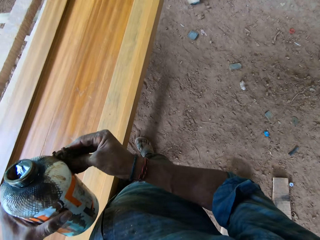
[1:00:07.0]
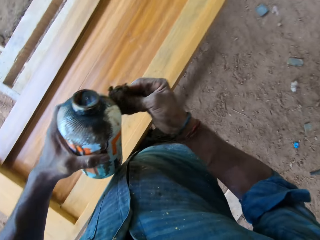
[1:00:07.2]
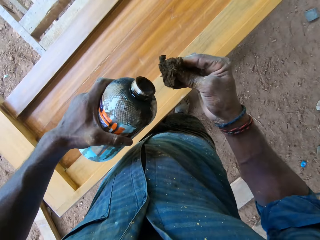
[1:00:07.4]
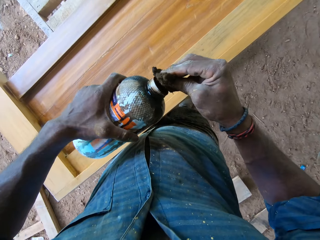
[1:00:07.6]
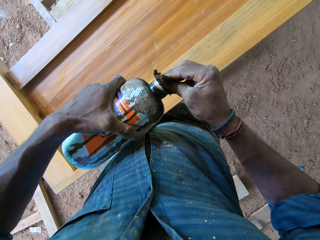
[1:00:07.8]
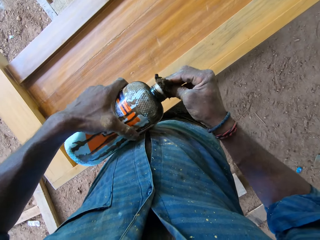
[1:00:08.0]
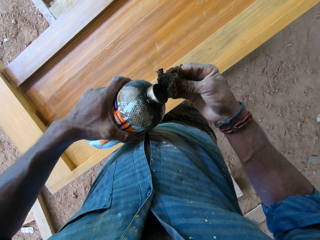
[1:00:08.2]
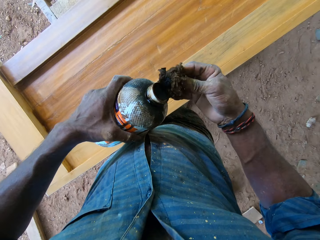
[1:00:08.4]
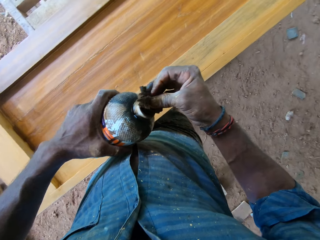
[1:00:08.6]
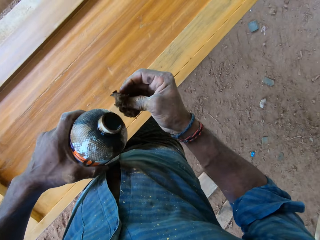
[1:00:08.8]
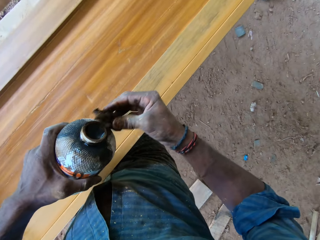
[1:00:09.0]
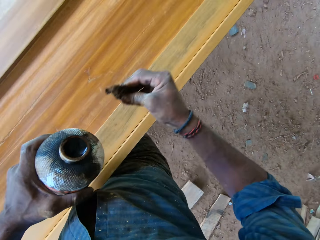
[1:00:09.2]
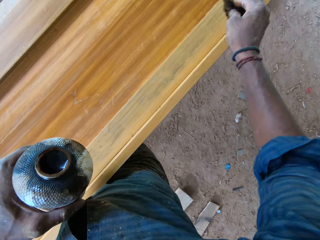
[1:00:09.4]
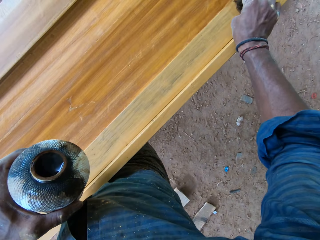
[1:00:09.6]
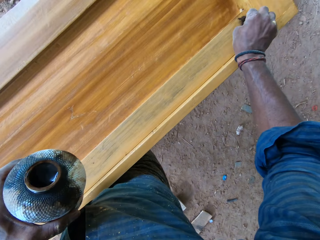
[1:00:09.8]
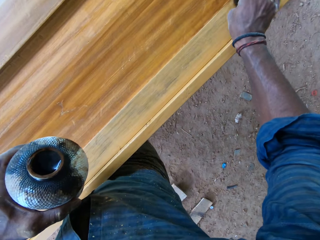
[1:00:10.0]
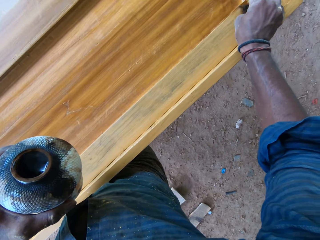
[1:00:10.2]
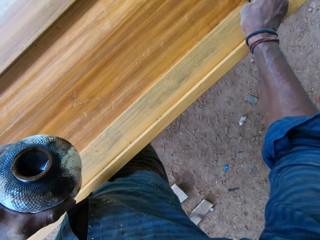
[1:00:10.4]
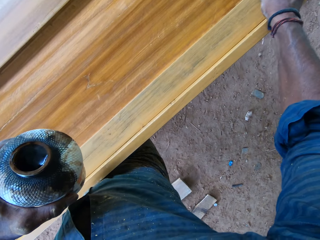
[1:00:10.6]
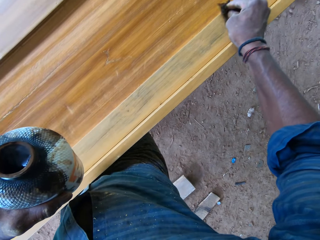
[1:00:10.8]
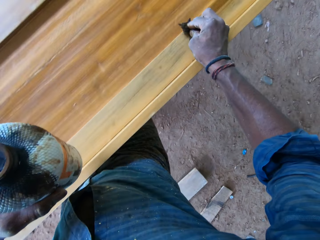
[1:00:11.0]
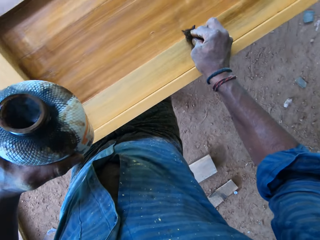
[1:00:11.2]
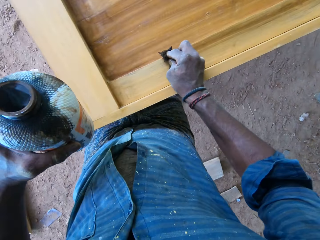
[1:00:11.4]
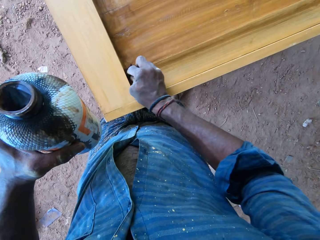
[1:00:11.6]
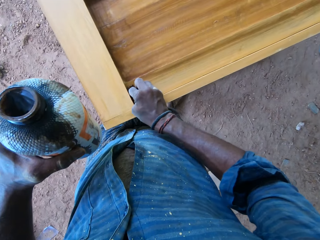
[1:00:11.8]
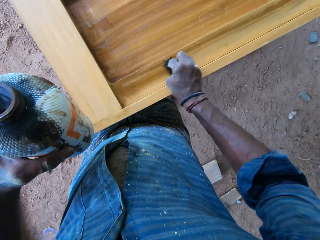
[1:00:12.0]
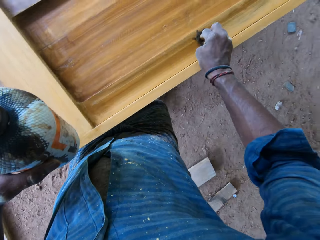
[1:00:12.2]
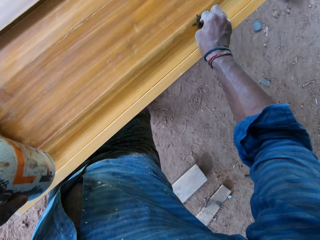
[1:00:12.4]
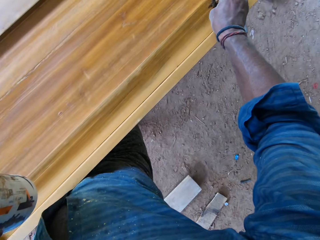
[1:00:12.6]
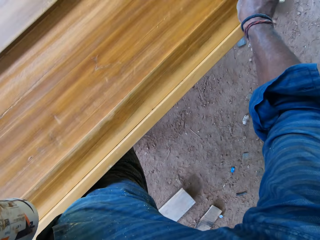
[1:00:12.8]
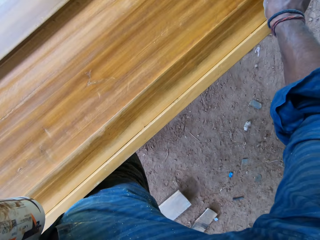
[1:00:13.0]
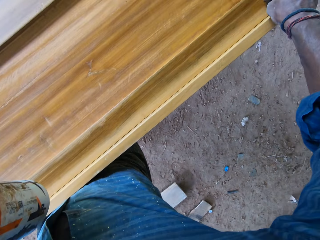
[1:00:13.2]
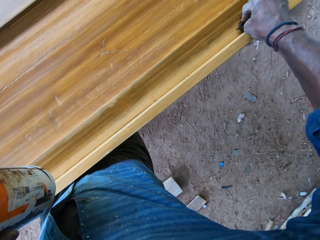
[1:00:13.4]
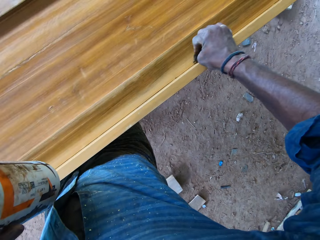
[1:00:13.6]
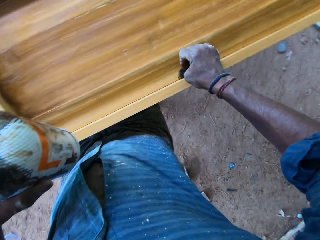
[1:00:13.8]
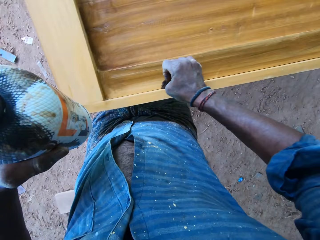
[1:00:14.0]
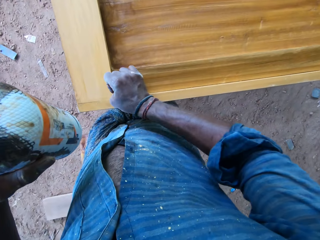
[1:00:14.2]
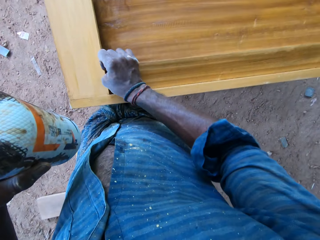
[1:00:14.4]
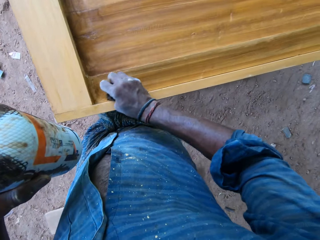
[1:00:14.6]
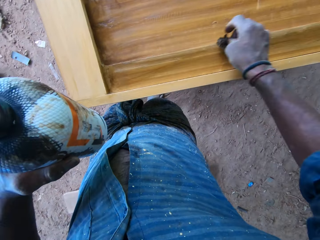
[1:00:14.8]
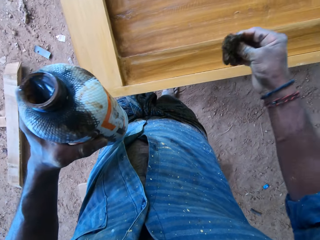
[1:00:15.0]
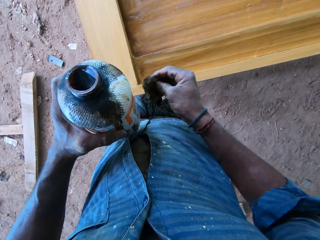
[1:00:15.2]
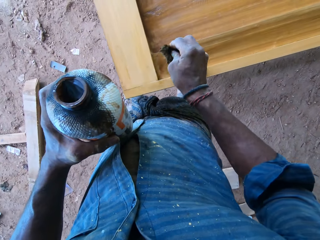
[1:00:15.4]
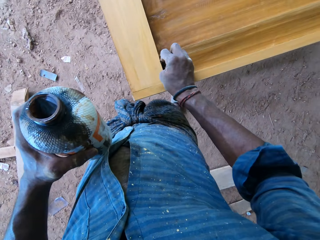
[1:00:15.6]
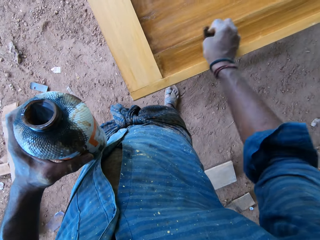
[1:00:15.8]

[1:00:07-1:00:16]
The camera wearer pours wood polish from the bottle of wood polish in his left hand on the cotton wool in his right hand. He polishes a bedframe on a workbench with the wood polish in his right hand.

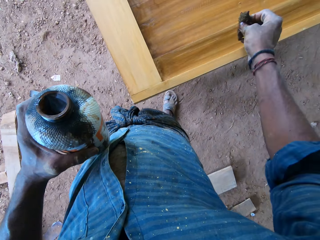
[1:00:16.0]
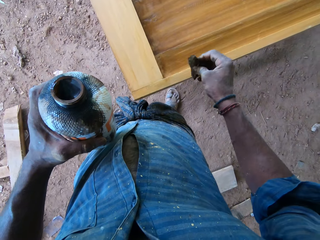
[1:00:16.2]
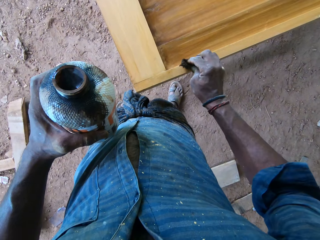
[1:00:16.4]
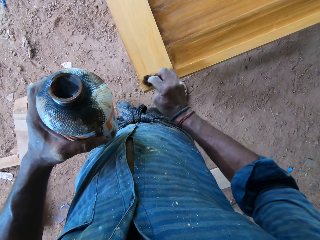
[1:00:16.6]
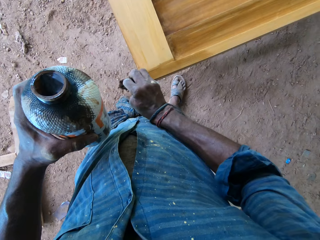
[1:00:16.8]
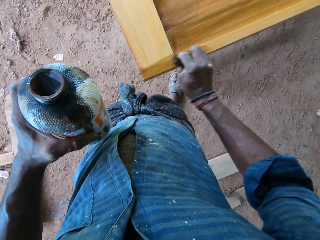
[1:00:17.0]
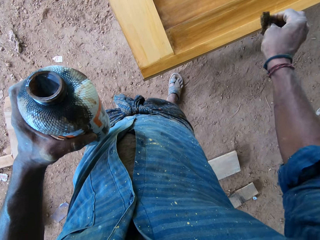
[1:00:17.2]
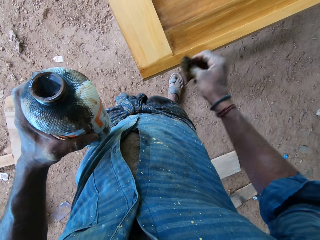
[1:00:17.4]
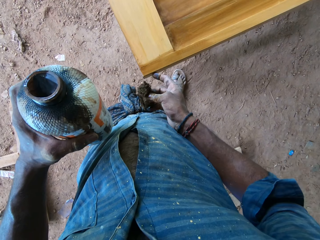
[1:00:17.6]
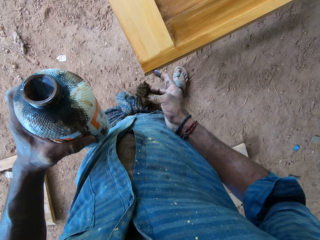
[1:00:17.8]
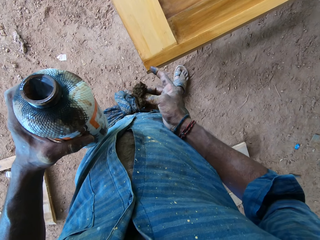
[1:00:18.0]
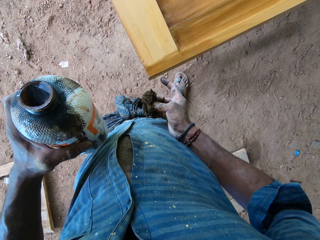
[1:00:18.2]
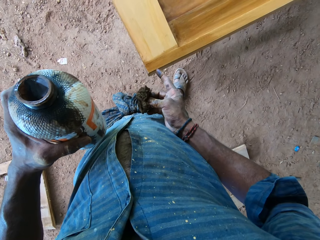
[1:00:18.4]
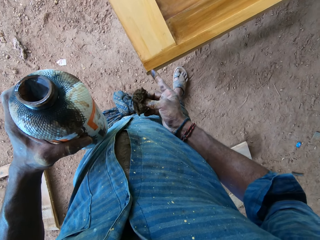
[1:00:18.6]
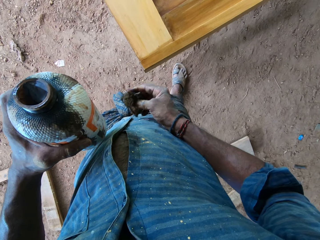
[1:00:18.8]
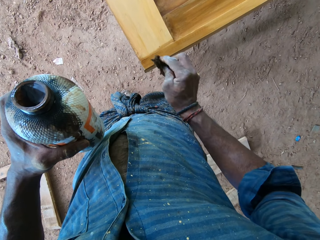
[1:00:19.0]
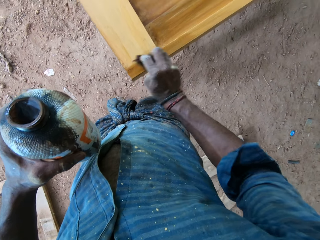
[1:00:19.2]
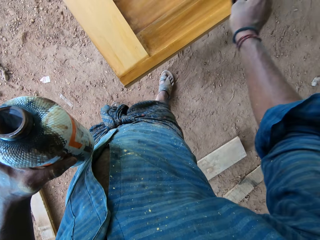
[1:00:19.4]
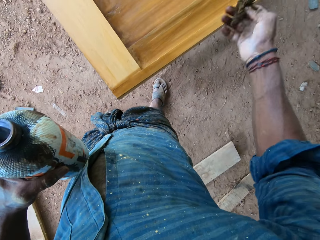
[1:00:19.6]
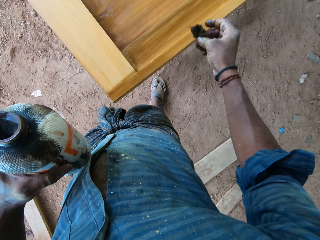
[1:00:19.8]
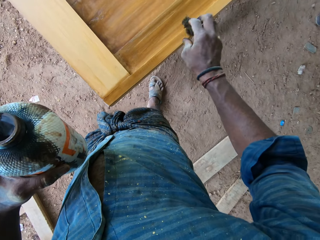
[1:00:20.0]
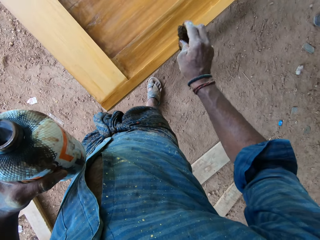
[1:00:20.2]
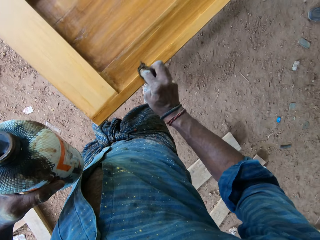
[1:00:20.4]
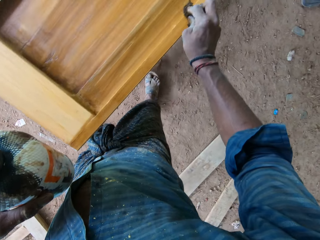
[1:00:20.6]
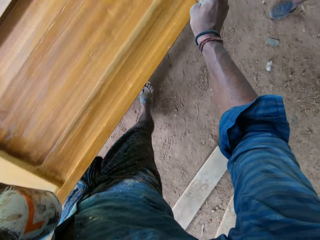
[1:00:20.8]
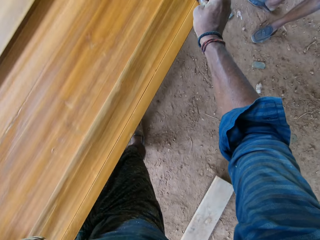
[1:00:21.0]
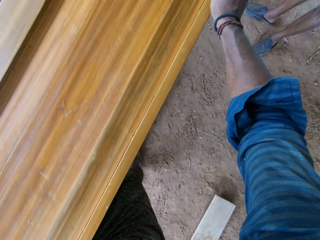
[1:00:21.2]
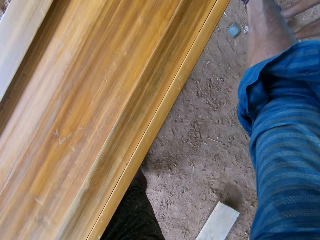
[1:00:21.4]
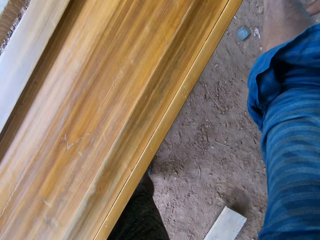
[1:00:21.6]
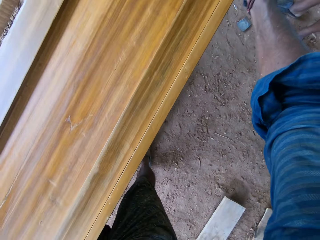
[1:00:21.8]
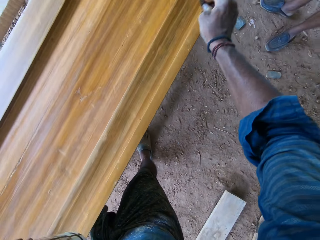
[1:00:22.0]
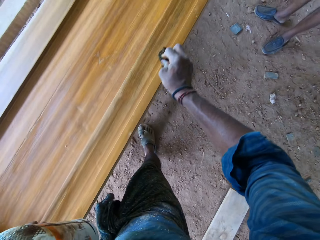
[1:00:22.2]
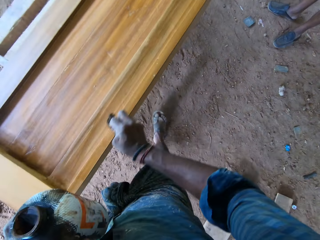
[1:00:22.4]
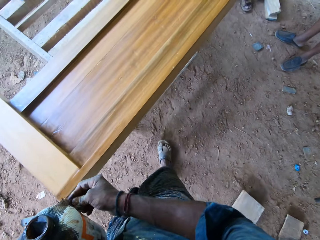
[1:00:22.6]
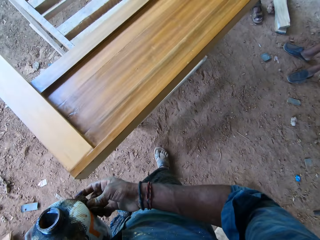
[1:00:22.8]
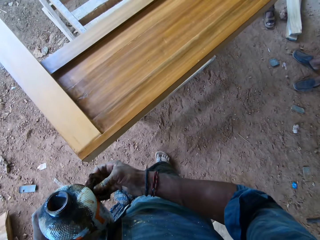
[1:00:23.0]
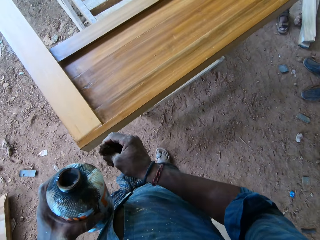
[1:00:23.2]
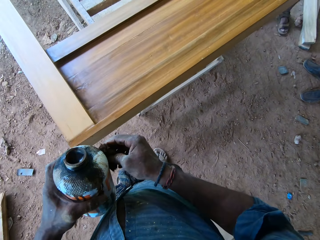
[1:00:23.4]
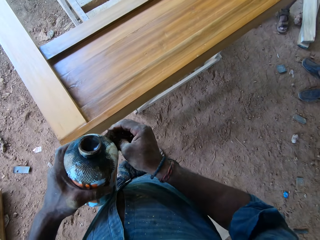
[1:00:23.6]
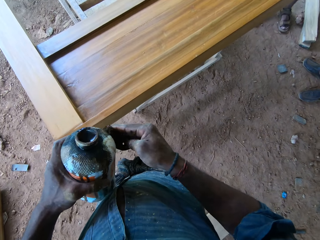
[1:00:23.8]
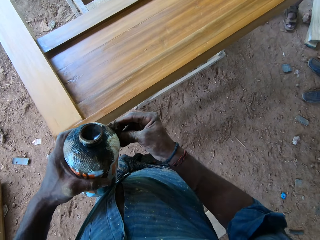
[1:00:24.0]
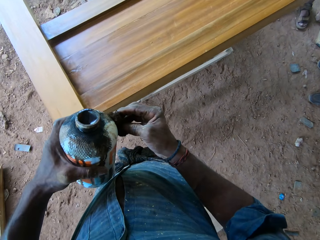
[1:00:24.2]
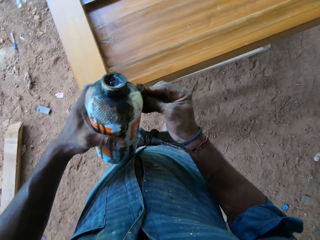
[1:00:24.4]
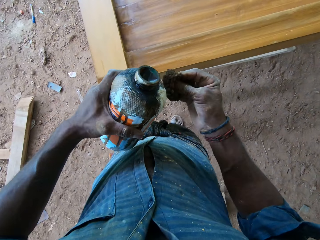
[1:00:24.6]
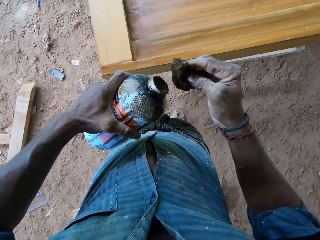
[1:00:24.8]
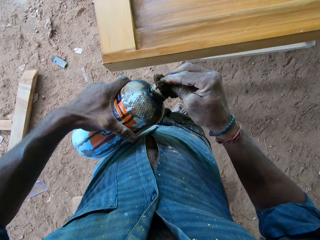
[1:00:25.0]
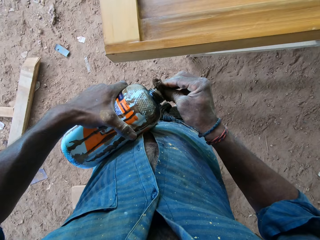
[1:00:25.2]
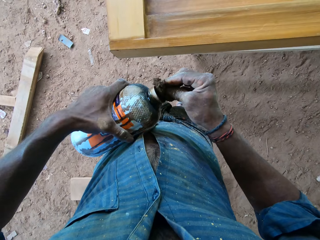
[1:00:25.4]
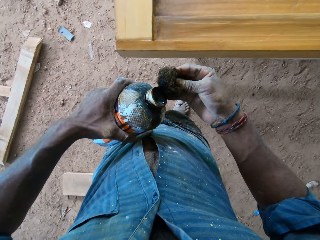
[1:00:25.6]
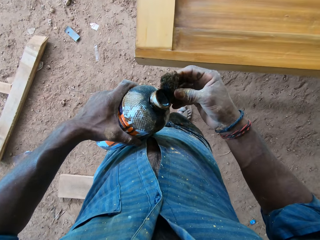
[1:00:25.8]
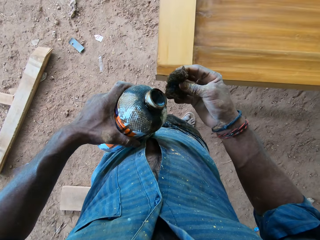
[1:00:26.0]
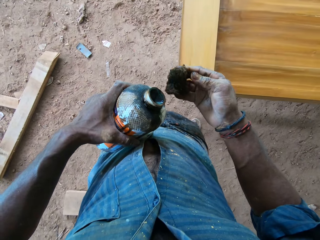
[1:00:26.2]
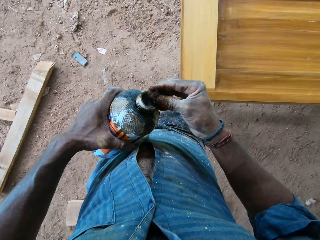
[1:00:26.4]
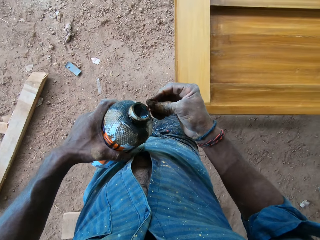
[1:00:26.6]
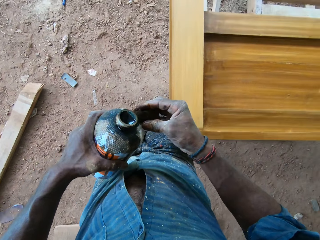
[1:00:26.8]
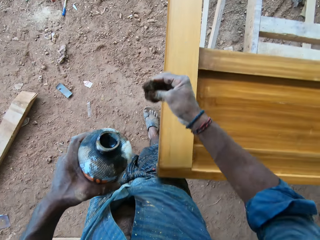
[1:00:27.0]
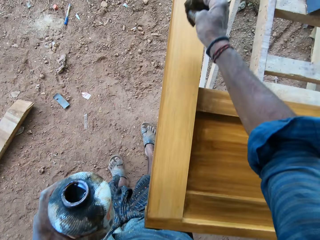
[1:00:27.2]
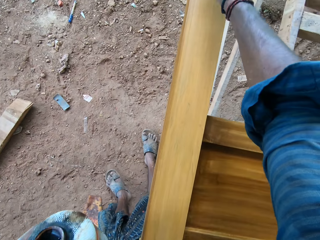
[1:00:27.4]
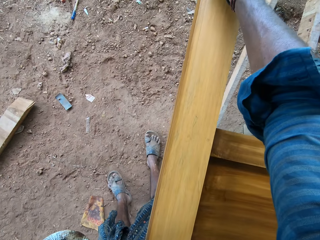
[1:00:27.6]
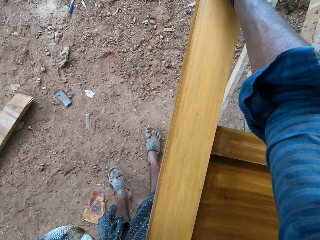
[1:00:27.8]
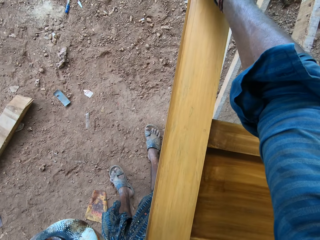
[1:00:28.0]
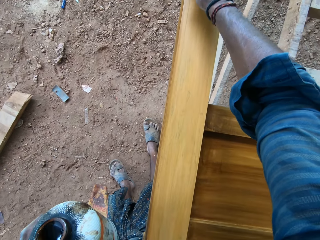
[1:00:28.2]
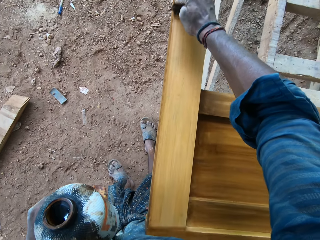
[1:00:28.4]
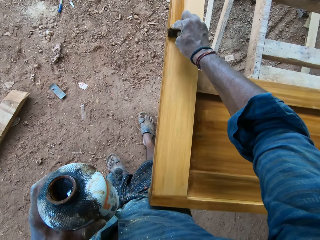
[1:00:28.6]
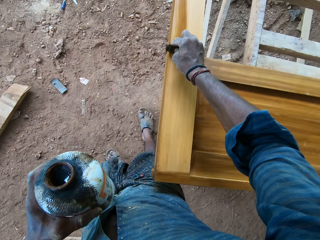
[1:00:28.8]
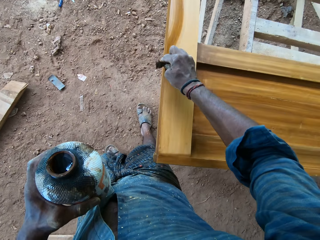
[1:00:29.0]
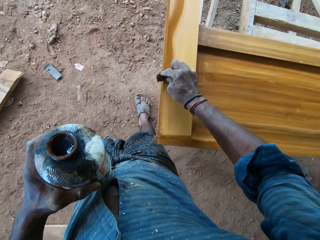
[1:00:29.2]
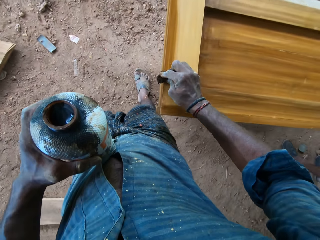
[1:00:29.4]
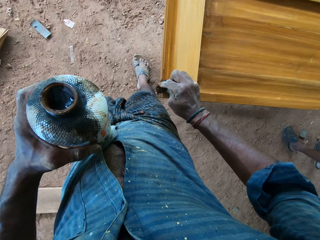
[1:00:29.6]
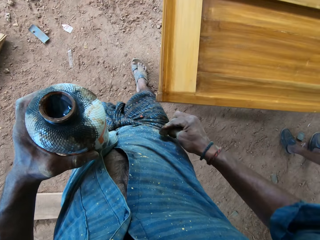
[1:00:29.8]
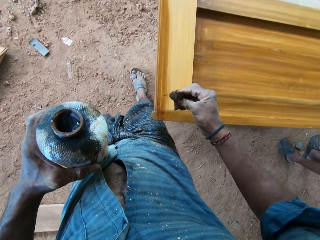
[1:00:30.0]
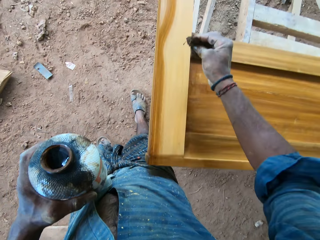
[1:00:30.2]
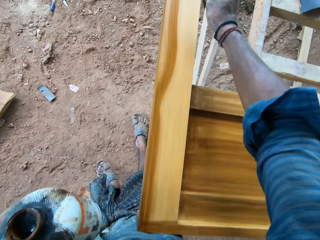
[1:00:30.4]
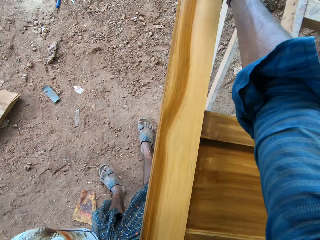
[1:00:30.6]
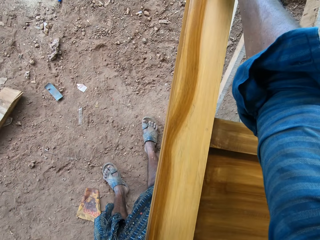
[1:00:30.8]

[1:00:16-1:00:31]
The camera wearer touches the bed frame with his right index finger. He polishes the bedframe on a workbench with a wood polish in his right hand. He touches the bottle of wood polish in his left hand with the cotton wool in his right hand. He pours wood polish from the bottle of wood polish in his left hand on the cotton wool in his right hand. He polishes the bedframe on the workbench with the wood polish in his right hand.
